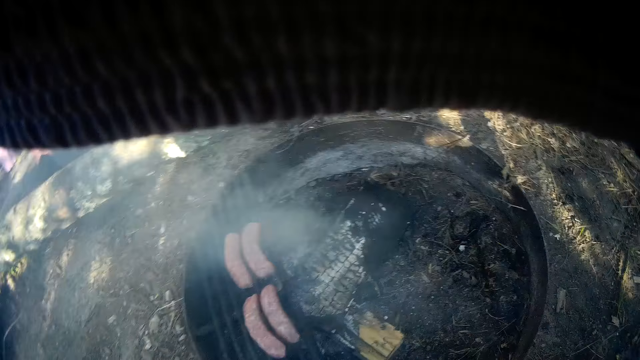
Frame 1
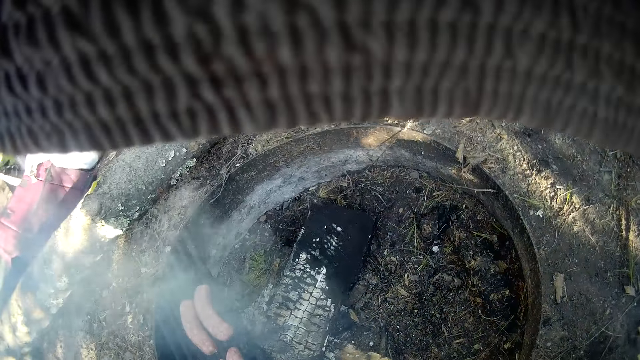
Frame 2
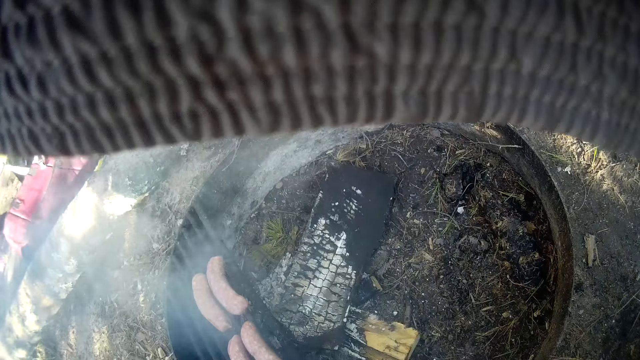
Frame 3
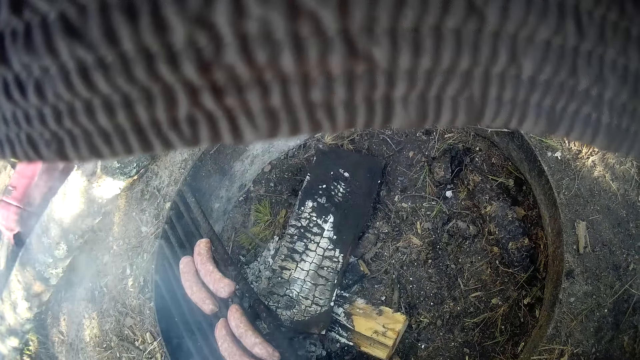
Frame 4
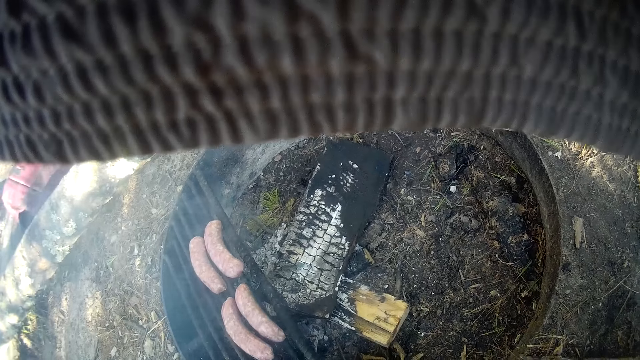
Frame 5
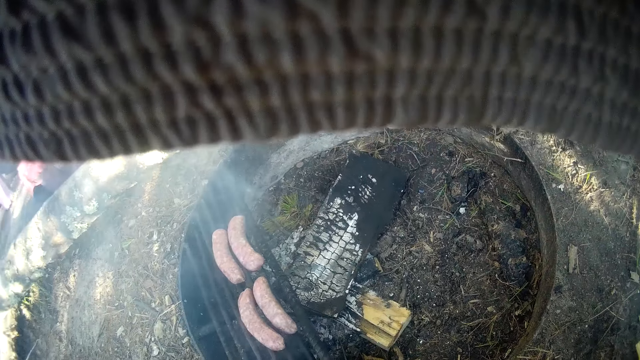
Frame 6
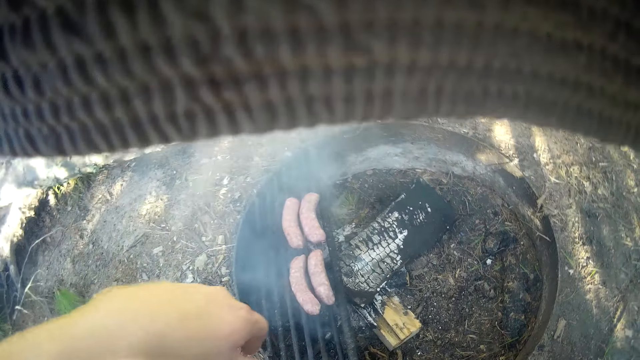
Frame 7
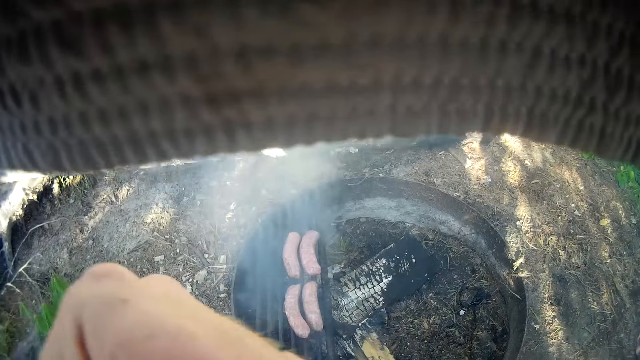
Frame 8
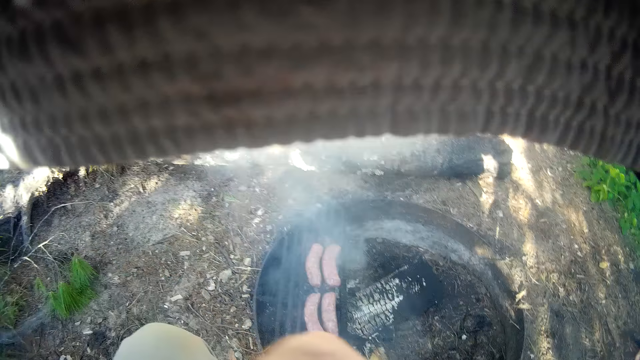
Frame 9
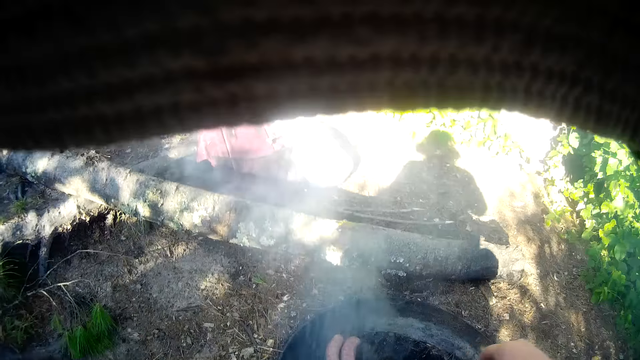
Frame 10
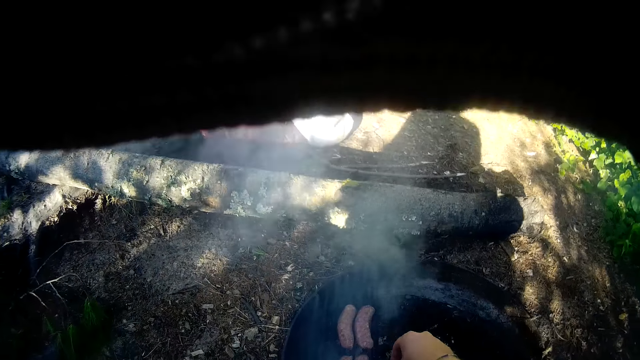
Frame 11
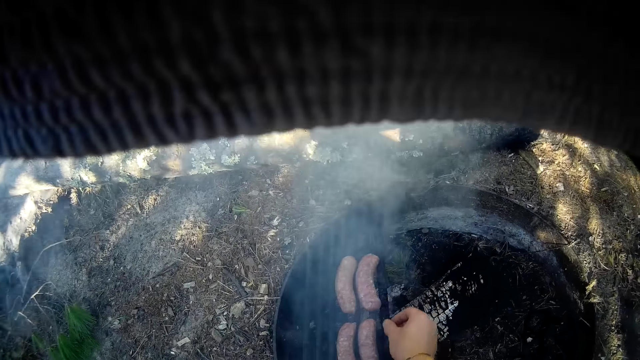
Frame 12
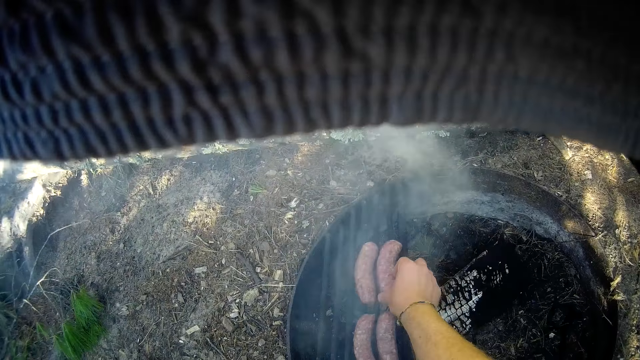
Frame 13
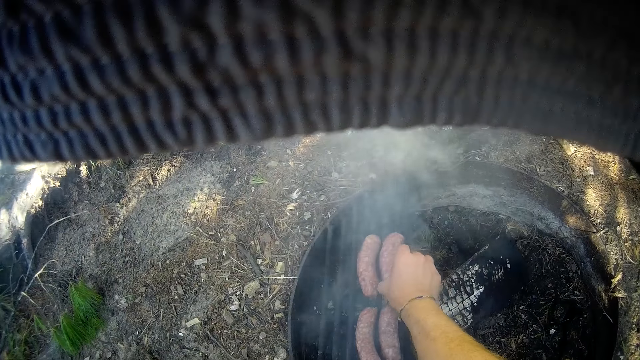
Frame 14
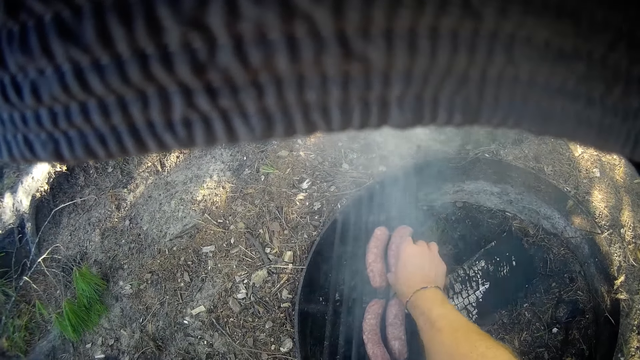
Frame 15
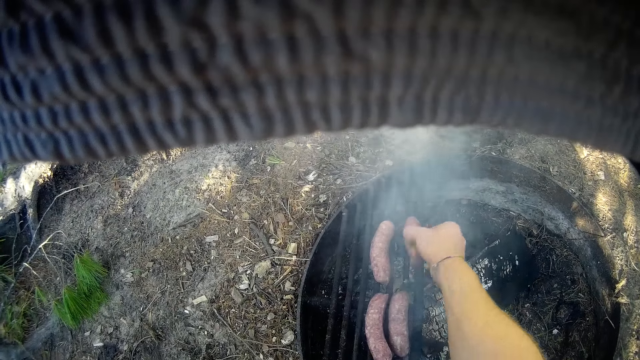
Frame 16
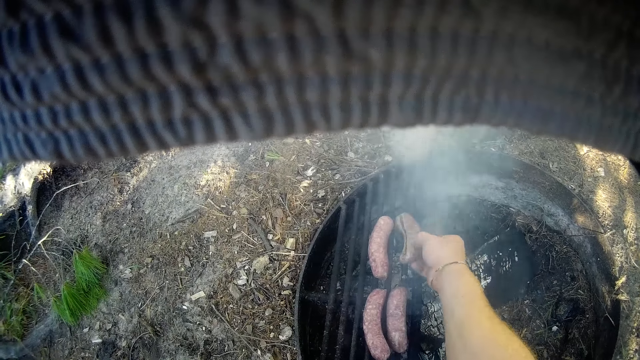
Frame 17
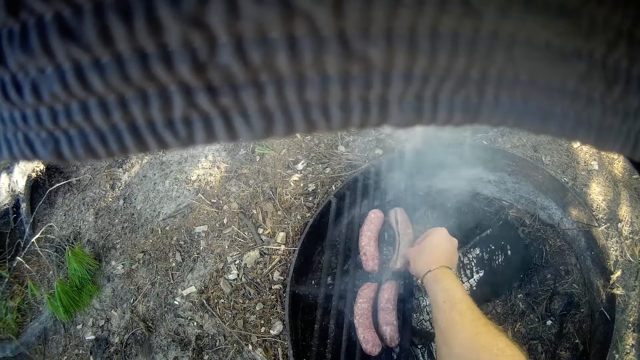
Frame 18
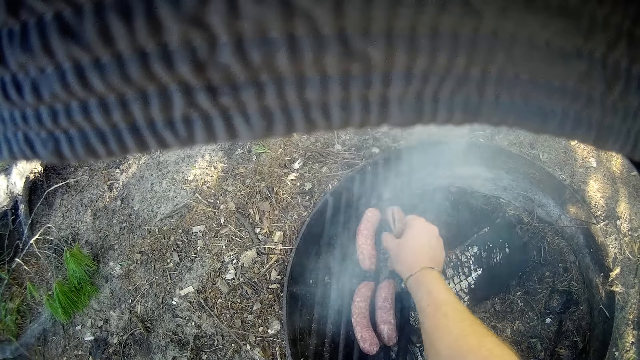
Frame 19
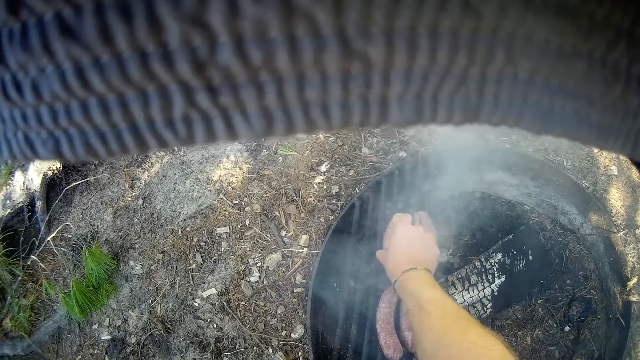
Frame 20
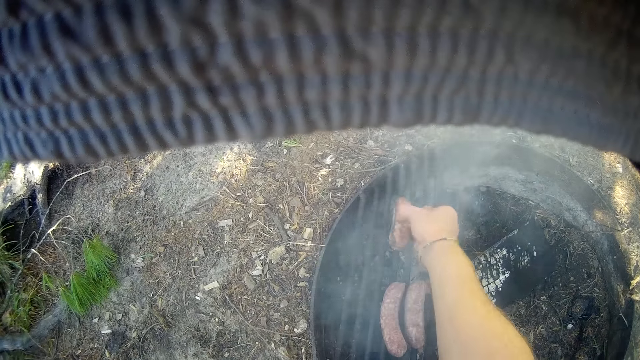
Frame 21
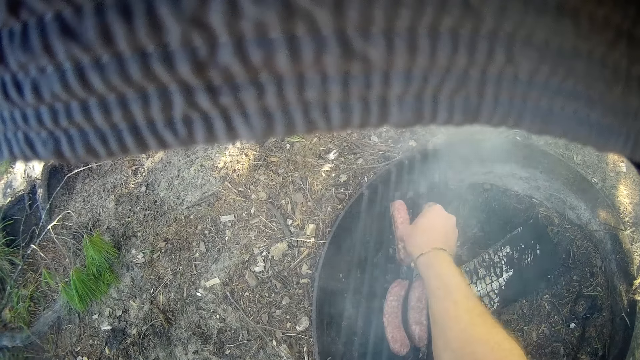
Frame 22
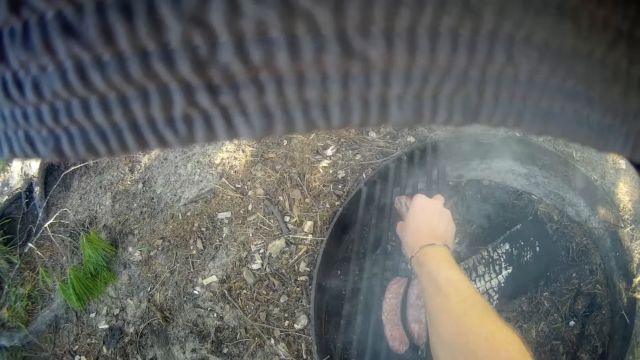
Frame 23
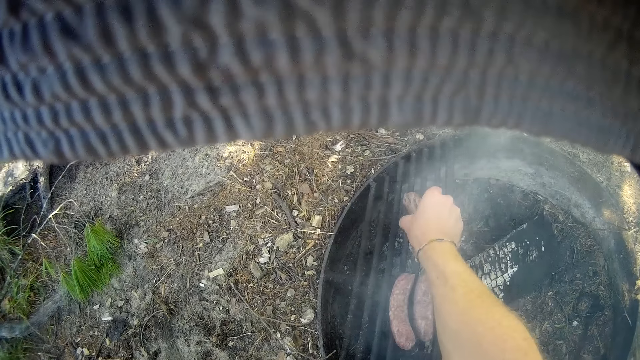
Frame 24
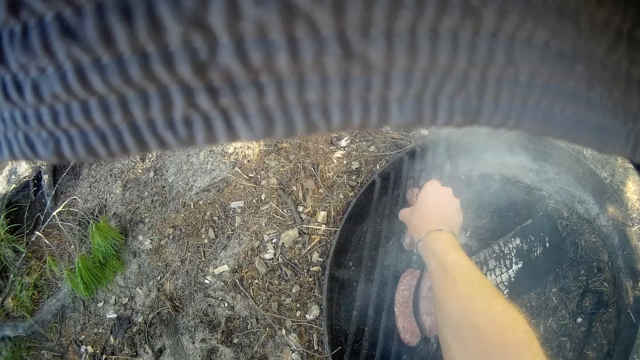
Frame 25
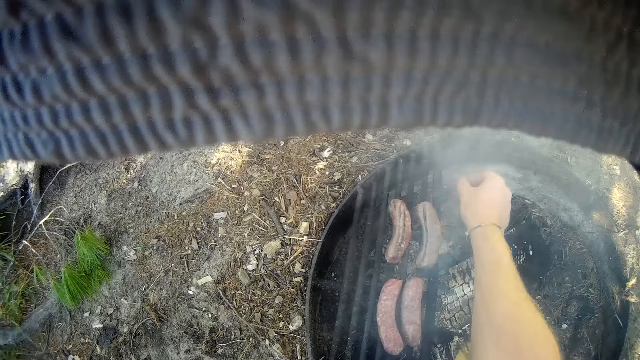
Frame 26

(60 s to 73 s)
The camera wearer blows the fire. He flips some sausages on a grill with his right hand. He picks up the meat. He turns the meat. He turns the meat again.

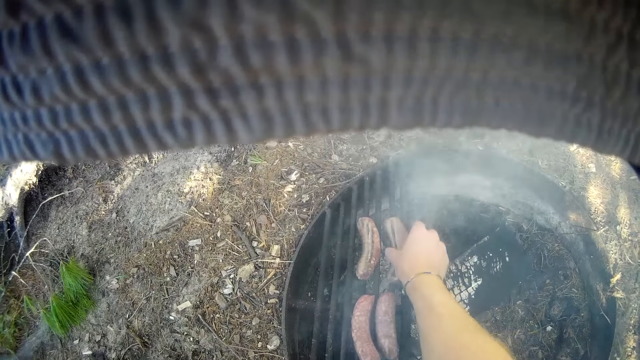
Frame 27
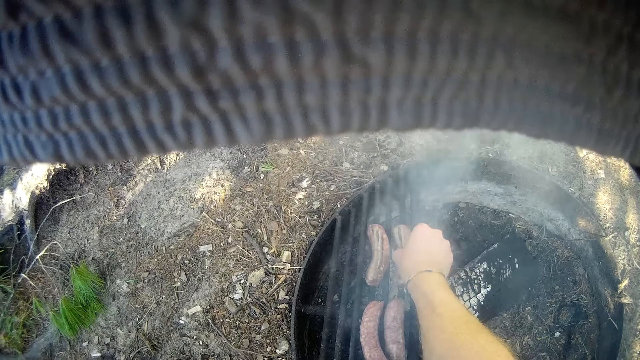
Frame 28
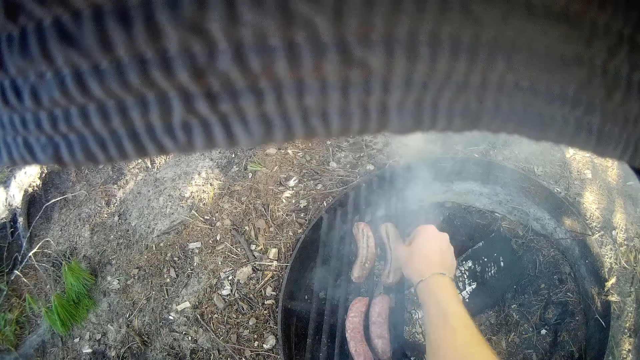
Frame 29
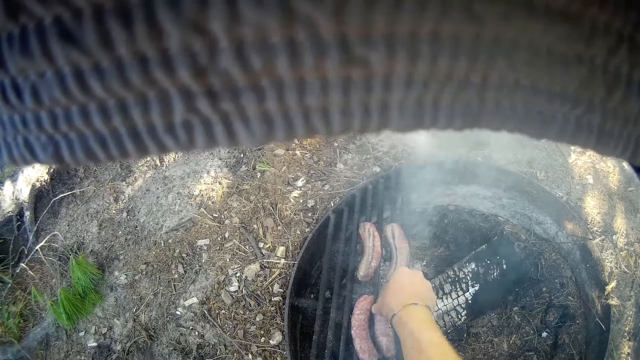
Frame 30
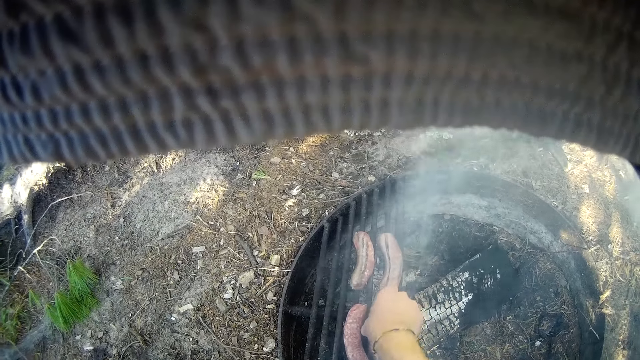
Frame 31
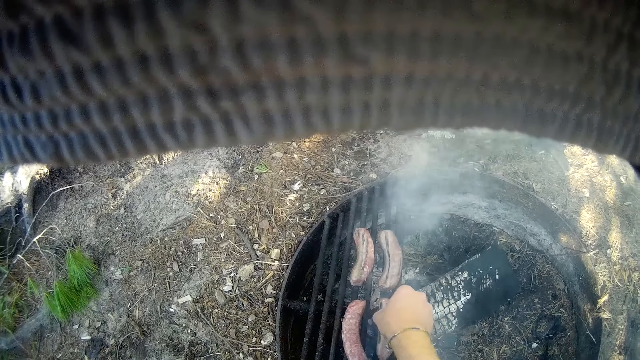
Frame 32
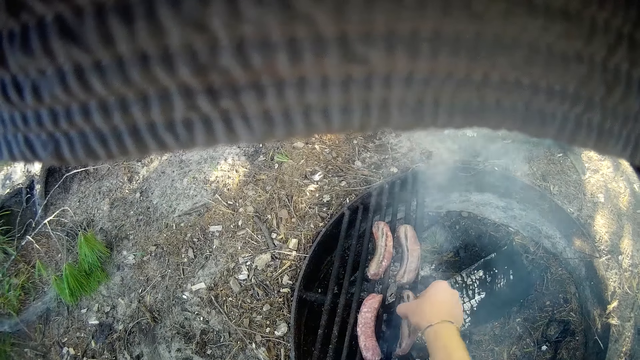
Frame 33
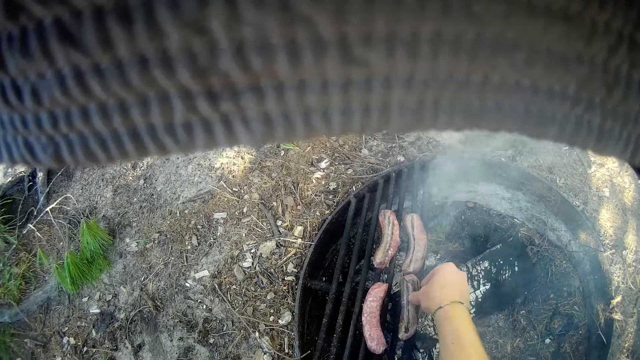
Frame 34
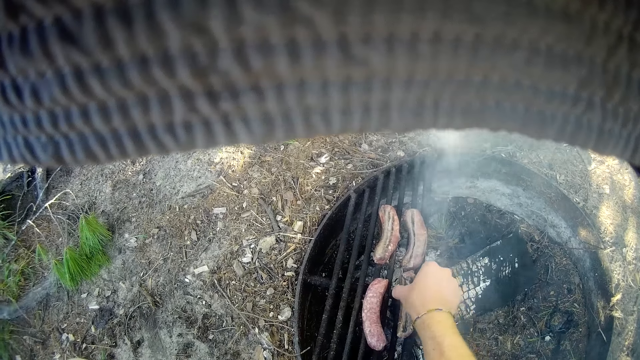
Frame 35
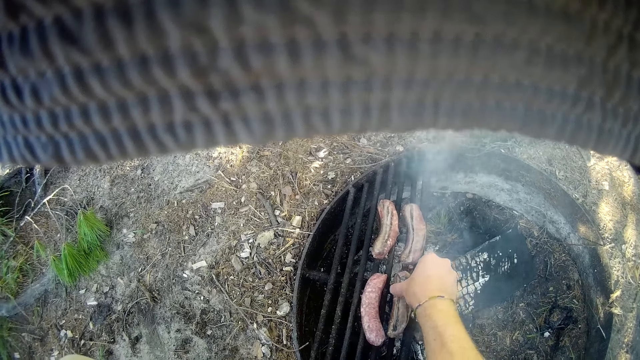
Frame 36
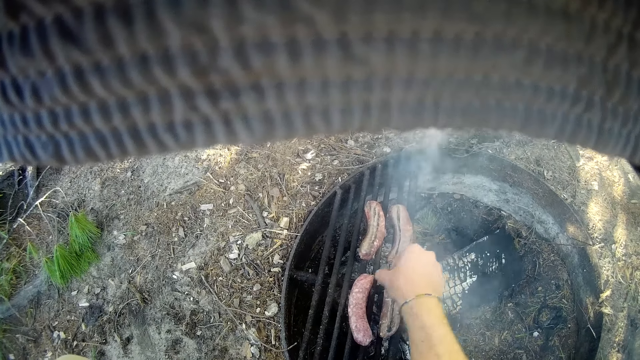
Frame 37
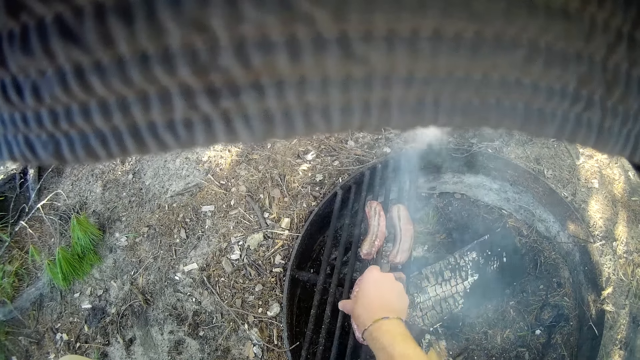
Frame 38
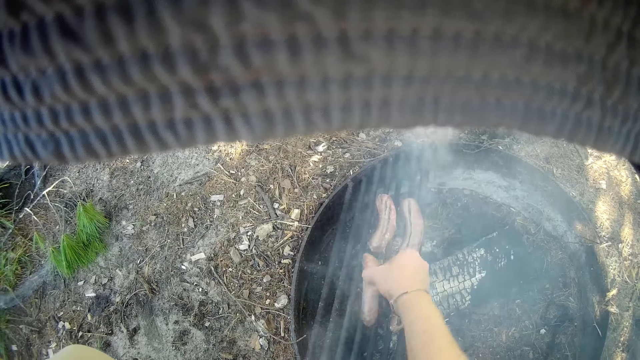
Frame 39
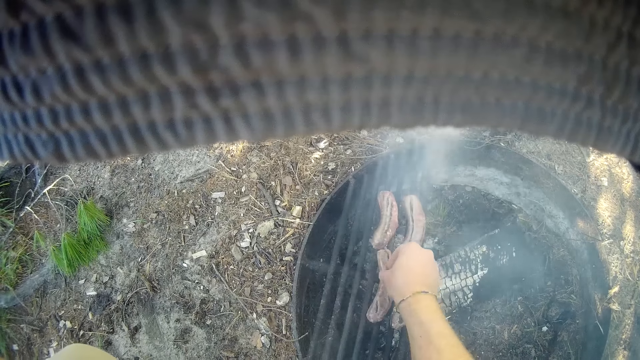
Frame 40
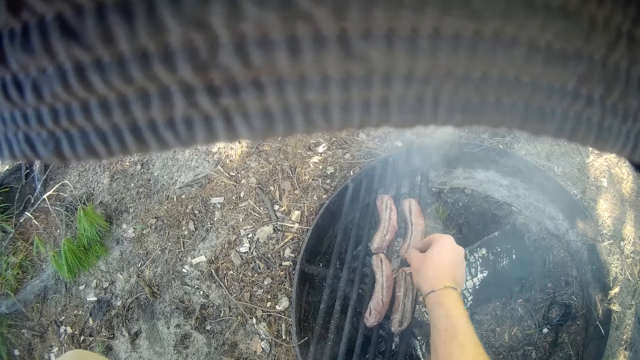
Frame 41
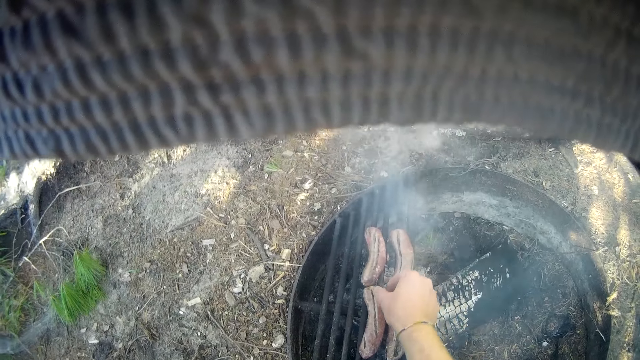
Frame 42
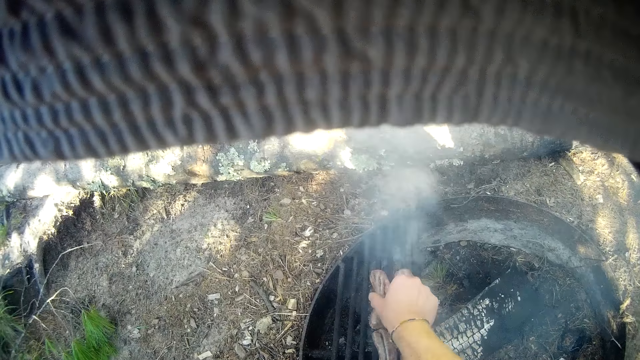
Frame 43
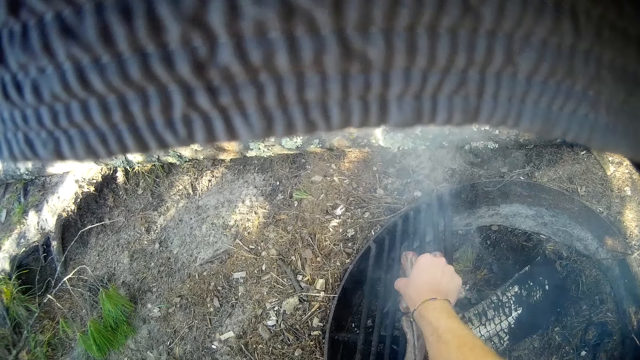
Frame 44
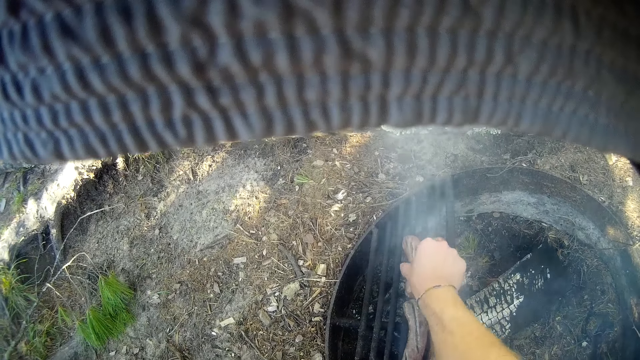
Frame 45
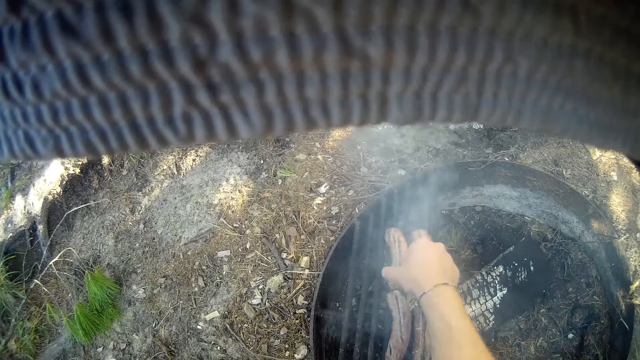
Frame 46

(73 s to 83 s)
The camera wearer turns the meat. They turn the meat again.
